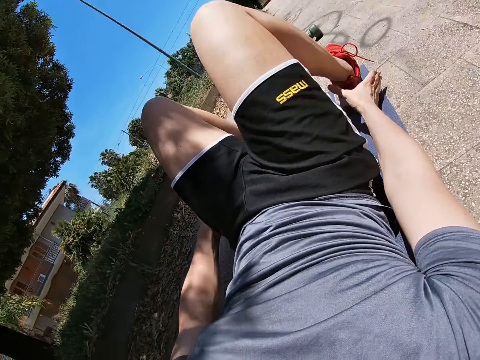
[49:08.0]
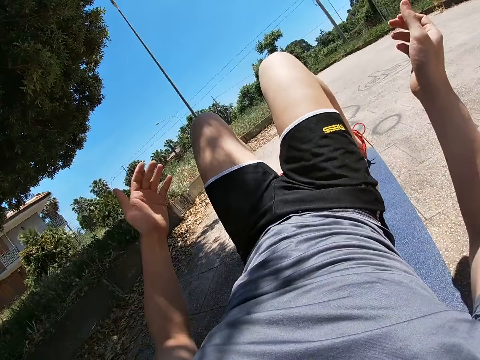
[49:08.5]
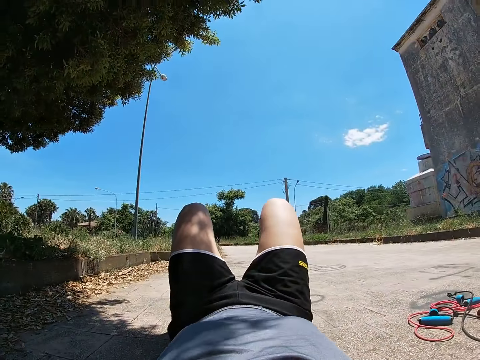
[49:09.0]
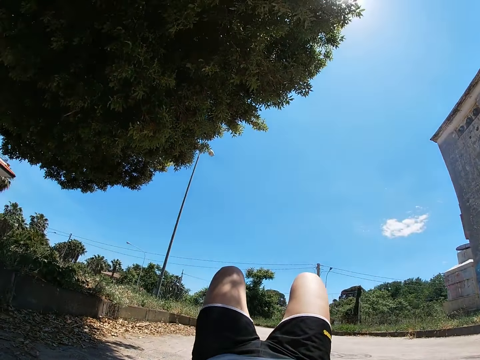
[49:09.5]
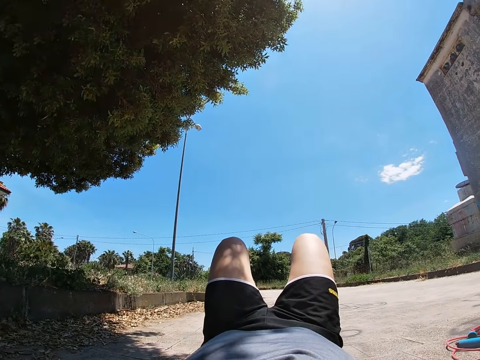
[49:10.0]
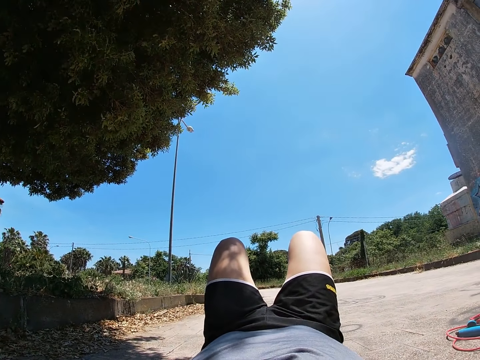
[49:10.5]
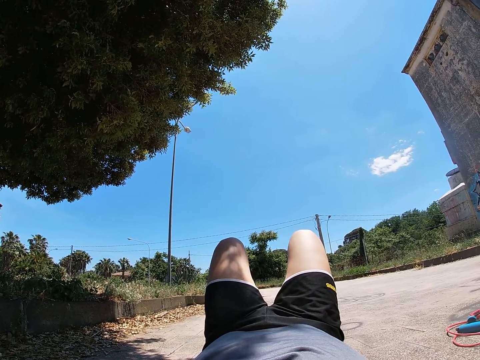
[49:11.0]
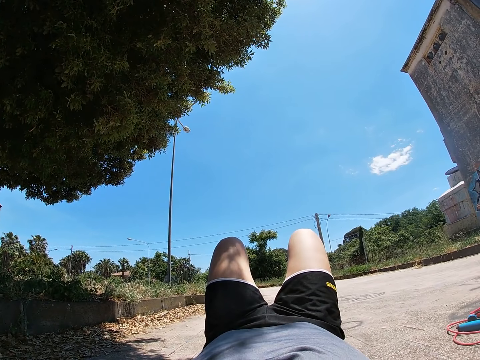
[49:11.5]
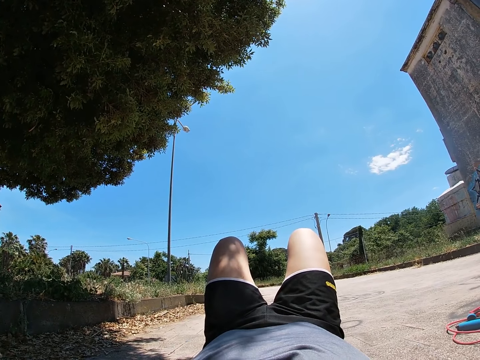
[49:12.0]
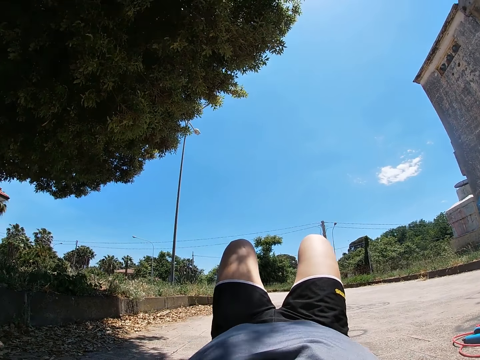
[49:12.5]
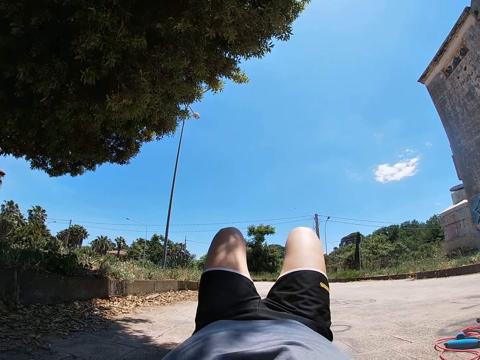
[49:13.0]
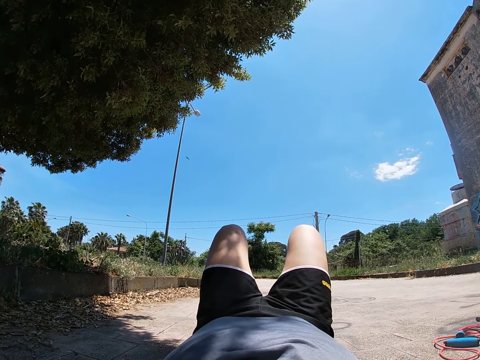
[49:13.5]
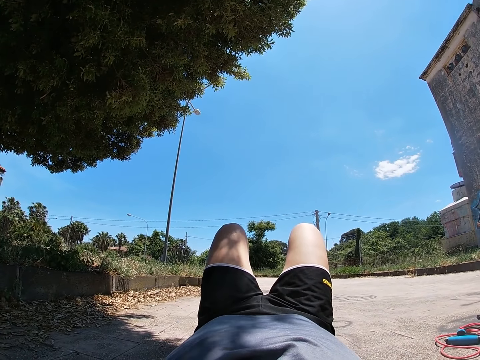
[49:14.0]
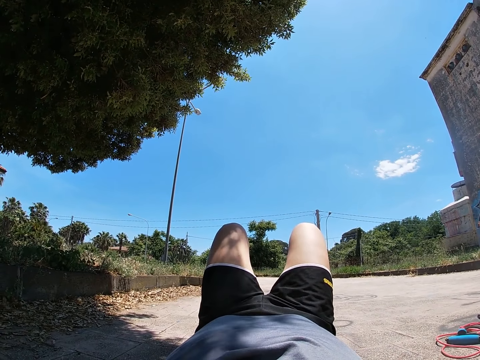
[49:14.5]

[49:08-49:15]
The camera wearer touches his right ankle with his right hand. He touches his head with both hands. He moves the hands backwards.

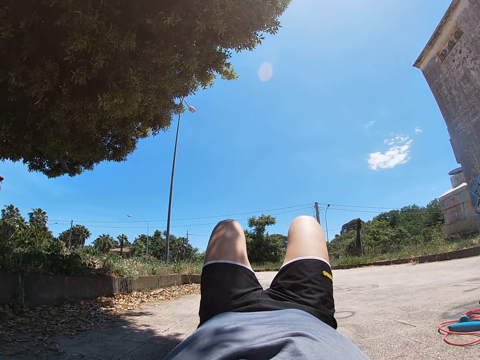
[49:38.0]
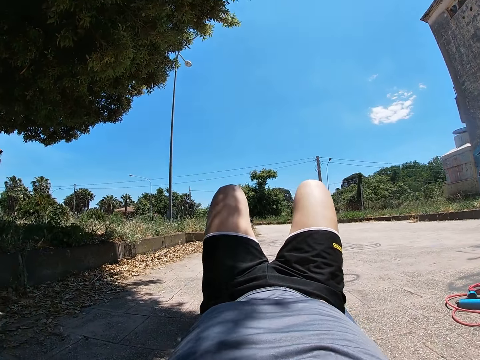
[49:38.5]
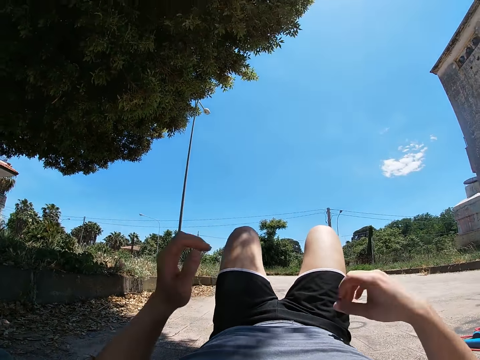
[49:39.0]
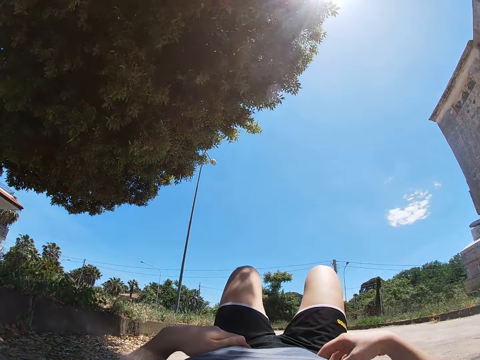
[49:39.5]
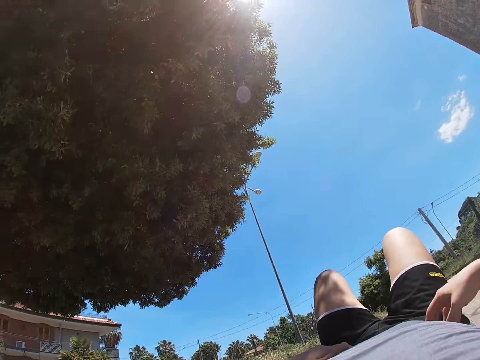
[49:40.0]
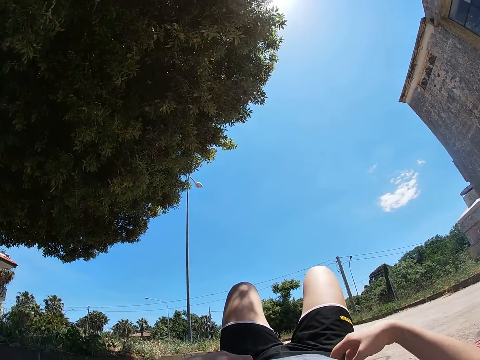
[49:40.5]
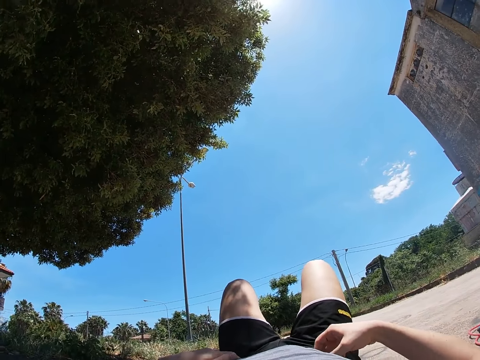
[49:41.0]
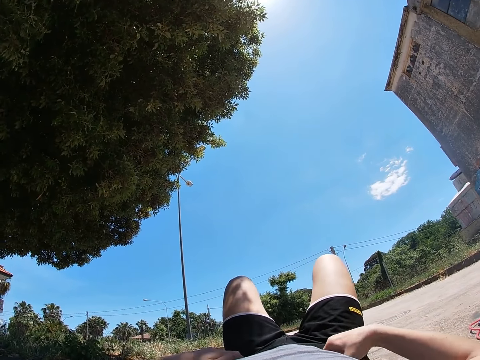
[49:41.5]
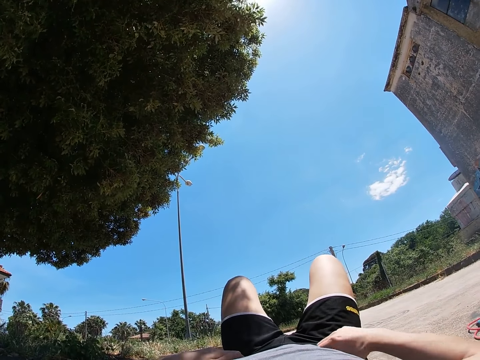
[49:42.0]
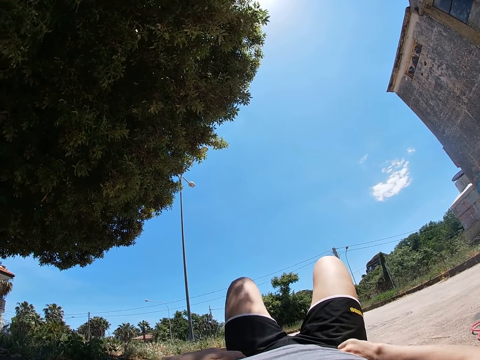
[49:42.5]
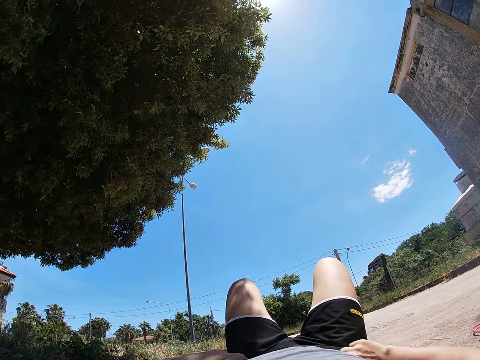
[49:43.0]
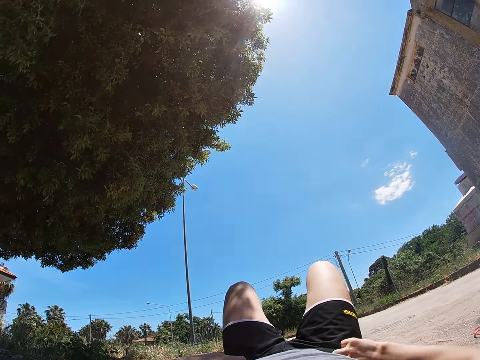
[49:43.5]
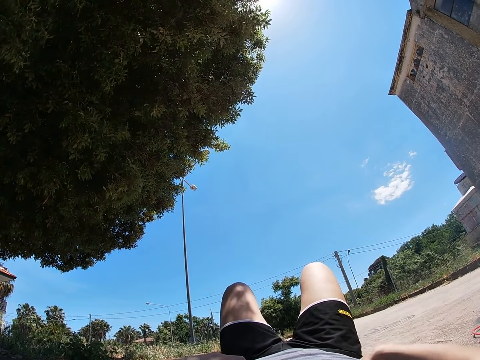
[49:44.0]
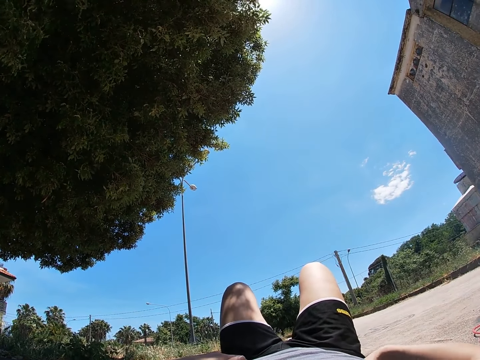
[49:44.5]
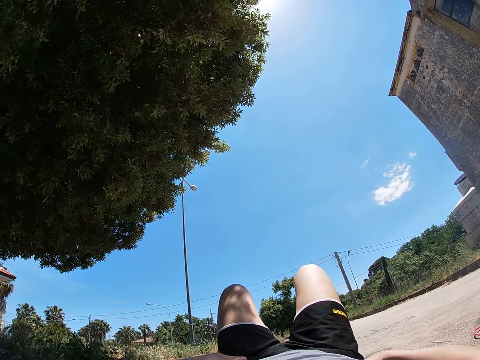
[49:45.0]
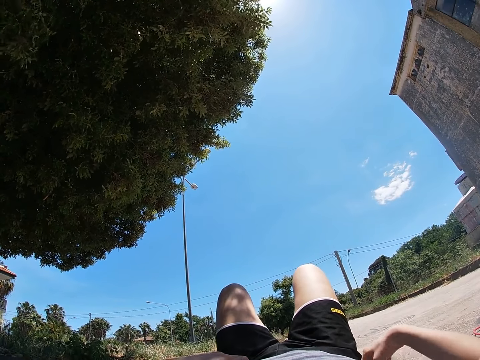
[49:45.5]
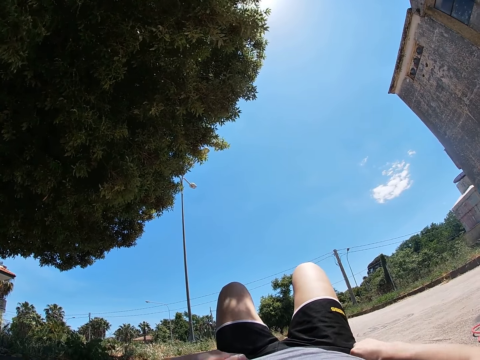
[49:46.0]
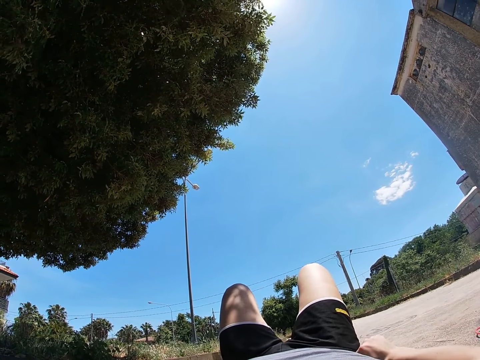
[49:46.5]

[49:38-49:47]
The camera wearer touches his shirt with both hands. He moves back the hands to the waist. He touches his waist with his right hand.

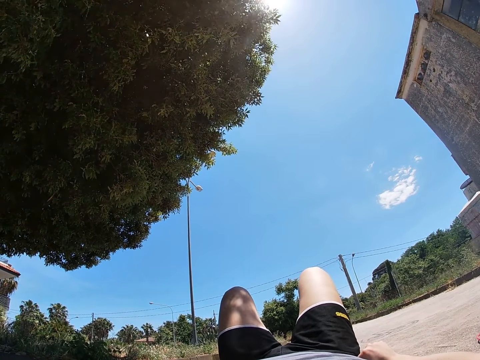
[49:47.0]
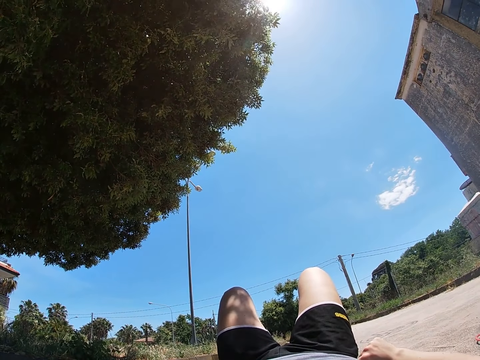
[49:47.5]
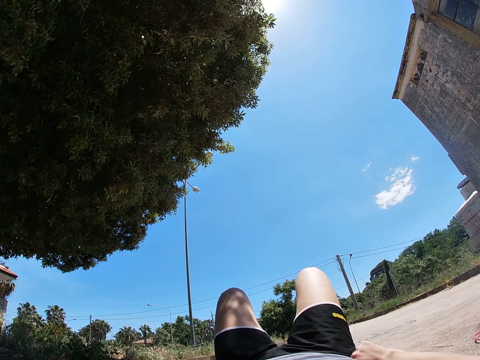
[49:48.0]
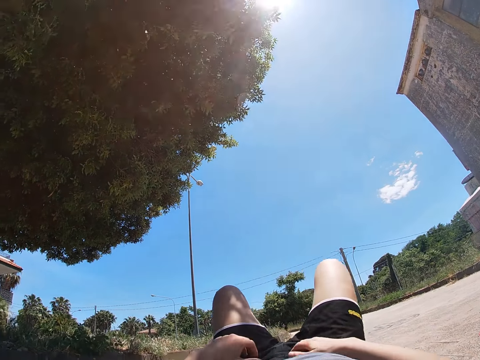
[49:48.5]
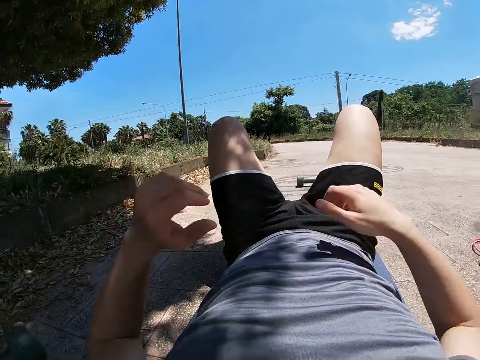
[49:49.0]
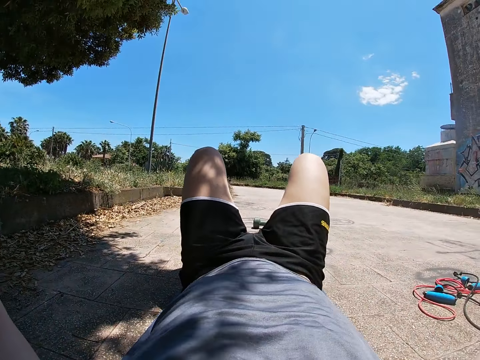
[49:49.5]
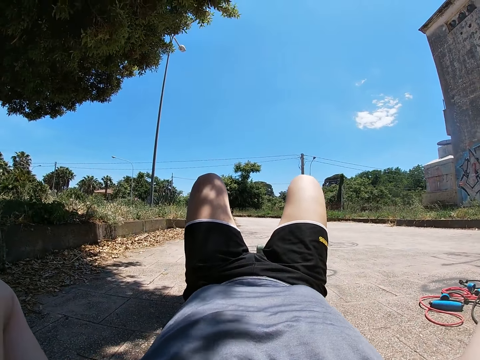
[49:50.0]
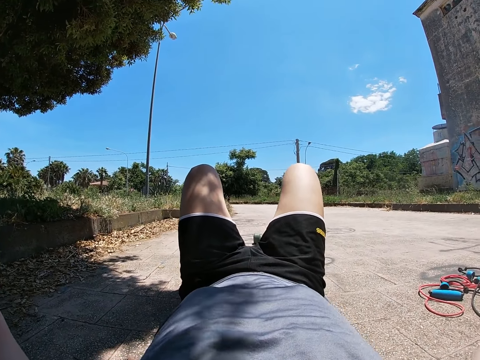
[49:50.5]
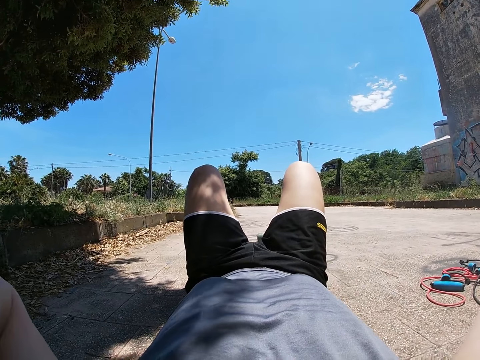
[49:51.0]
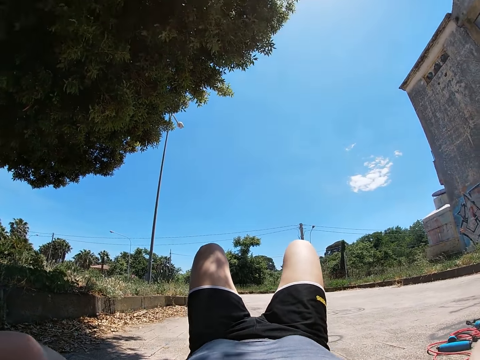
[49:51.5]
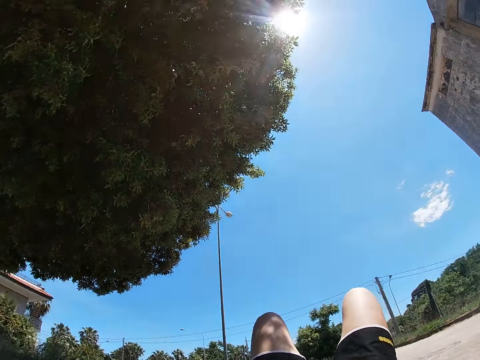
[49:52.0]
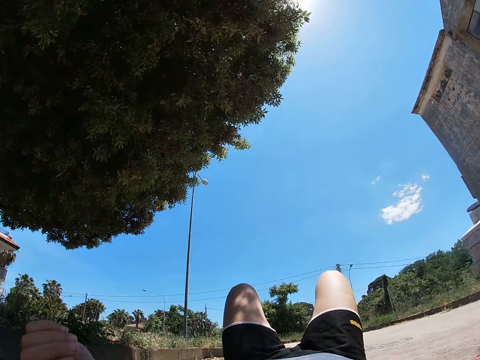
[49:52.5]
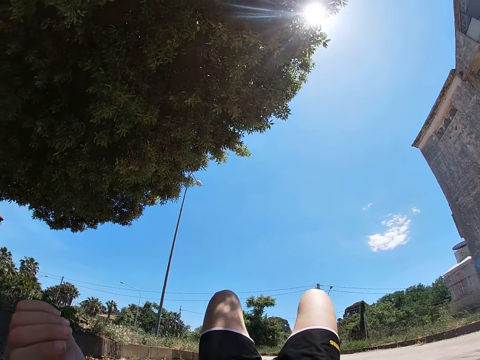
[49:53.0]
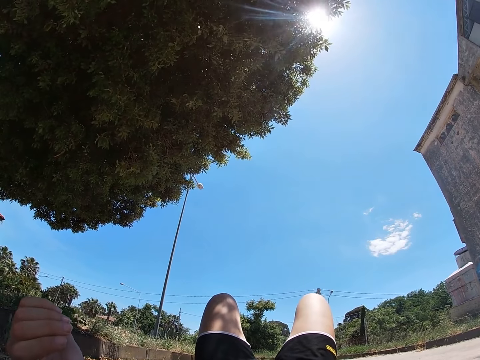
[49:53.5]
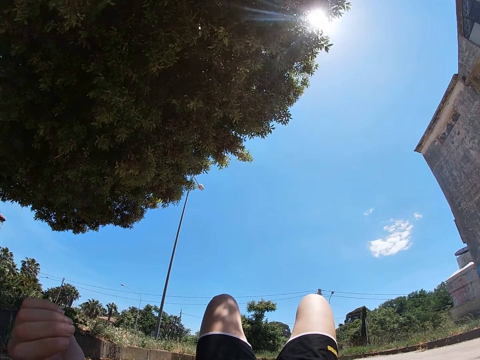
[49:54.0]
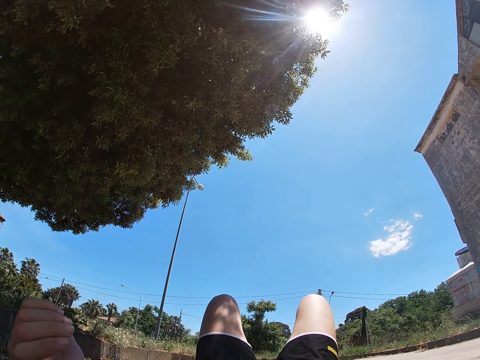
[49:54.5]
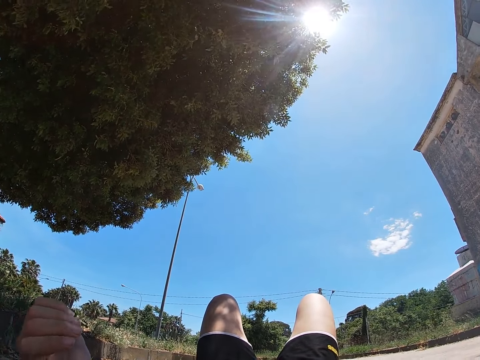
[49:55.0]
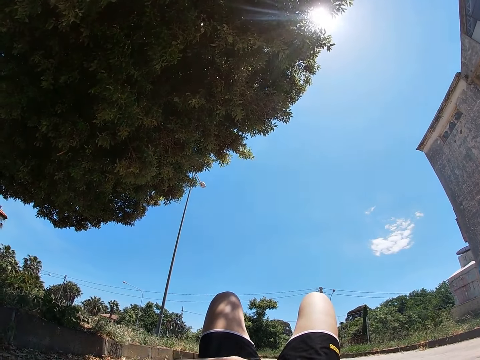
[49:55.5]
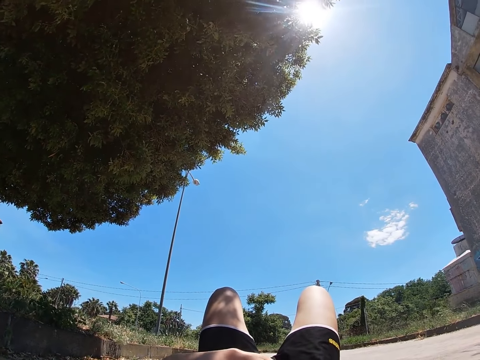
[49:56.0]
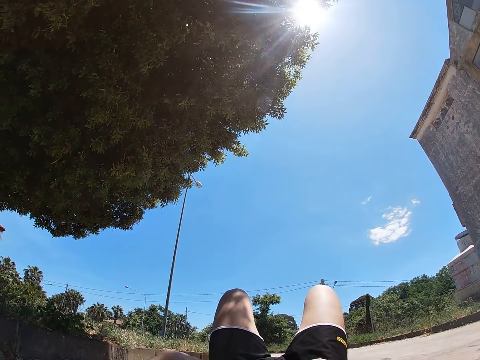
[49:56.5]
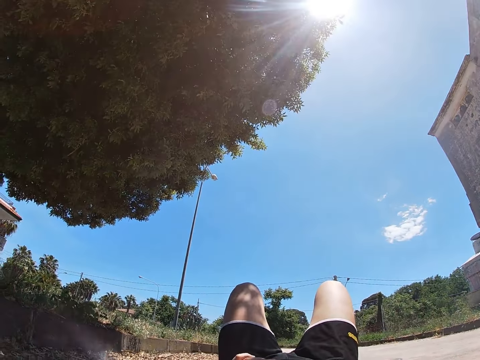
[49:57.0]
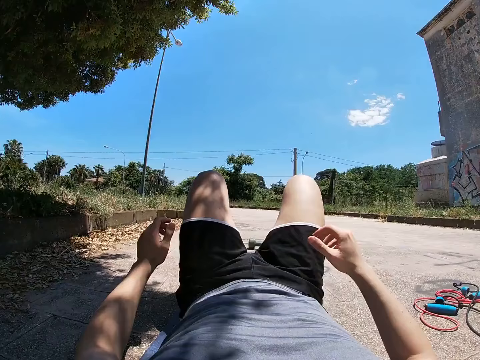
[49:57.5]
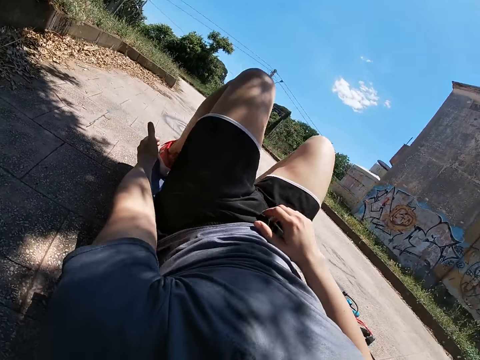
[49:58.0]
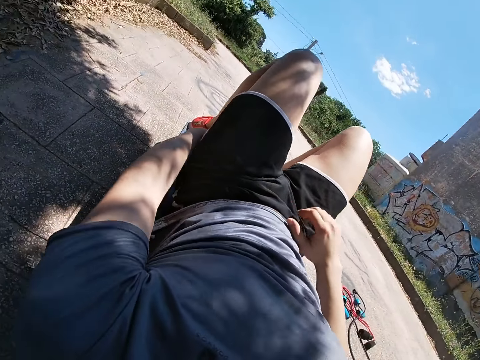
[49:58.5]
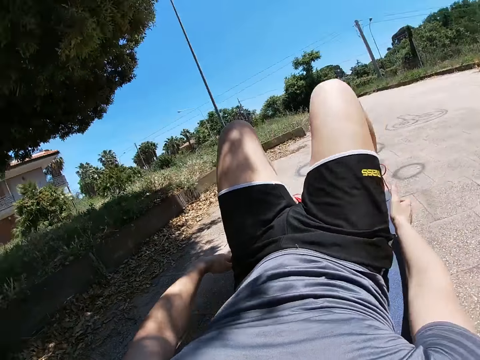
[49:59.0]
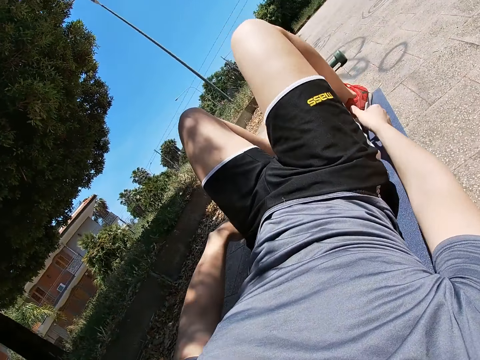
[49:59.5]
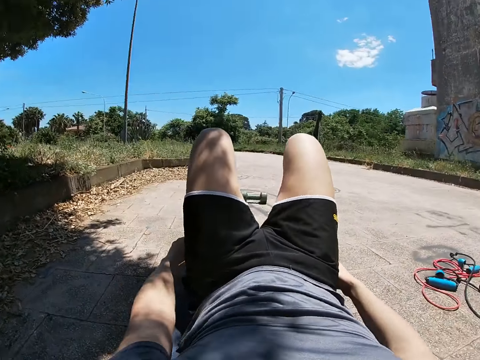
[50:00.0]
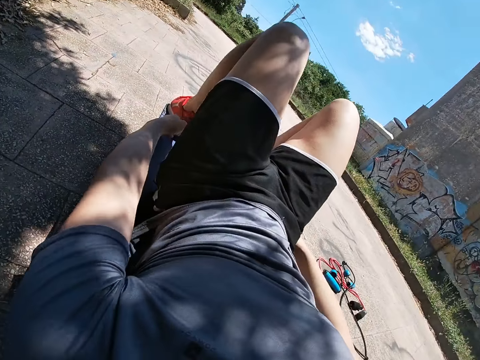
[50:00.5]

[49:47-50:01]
The camera wearer raises his hands up. He adjusts the camera. He moves the hands back. He drops his hands on his stomach. He moves the hands back to the waist. He stretches his hands forward. He touches his left leg with his left hand. He stretches the left hand towards the left leg. He touches his right leg with his right hand. He rolls on the floor with his hands on his legs. He stretches the right hand towards the right leg.
